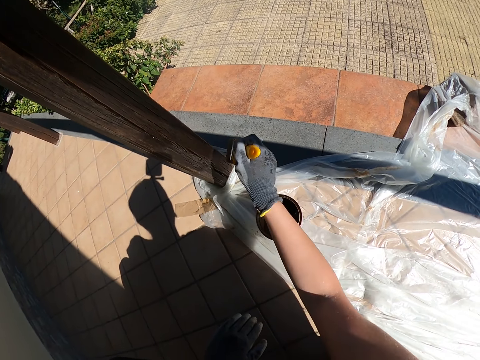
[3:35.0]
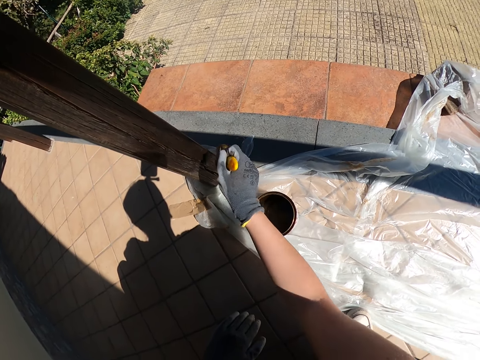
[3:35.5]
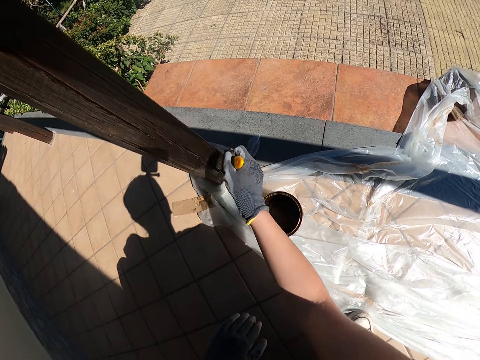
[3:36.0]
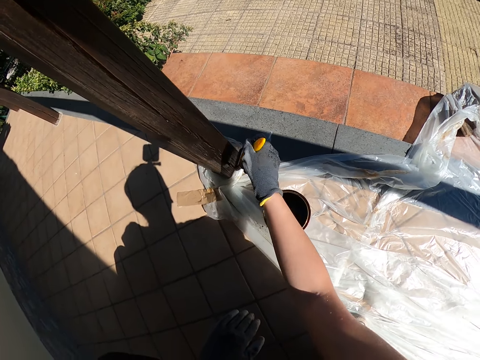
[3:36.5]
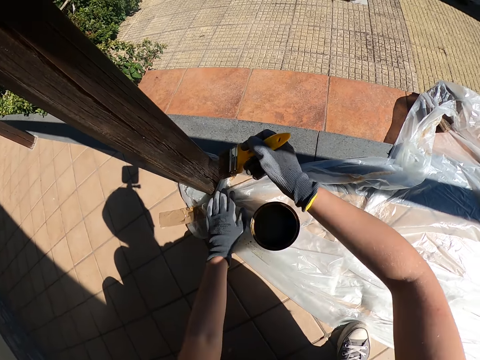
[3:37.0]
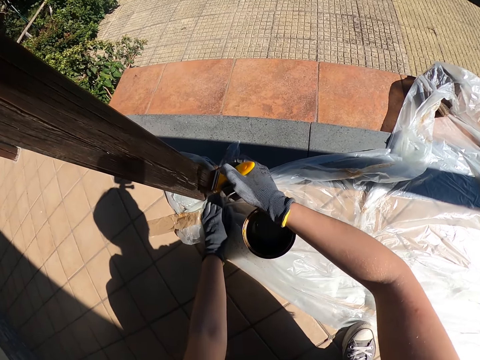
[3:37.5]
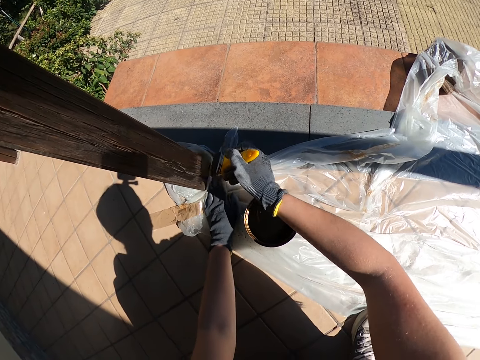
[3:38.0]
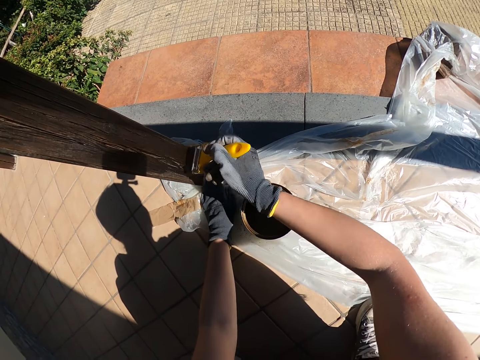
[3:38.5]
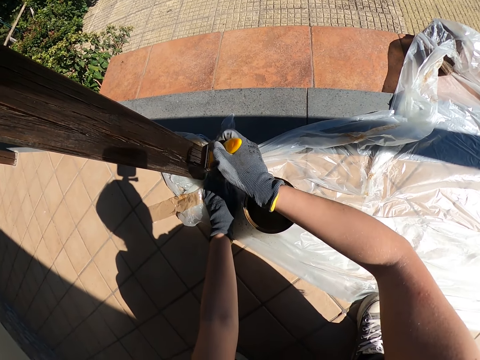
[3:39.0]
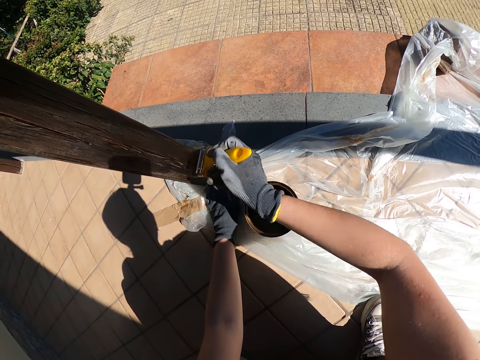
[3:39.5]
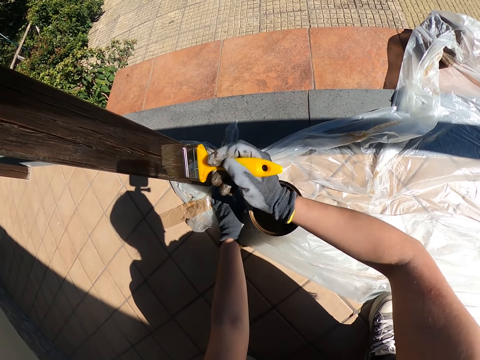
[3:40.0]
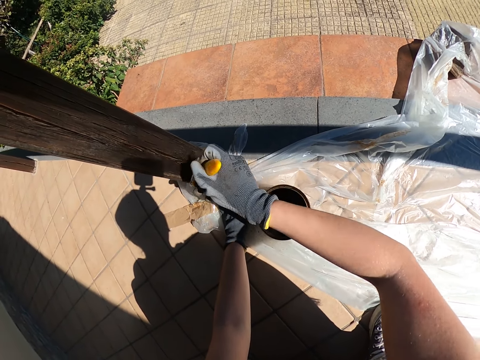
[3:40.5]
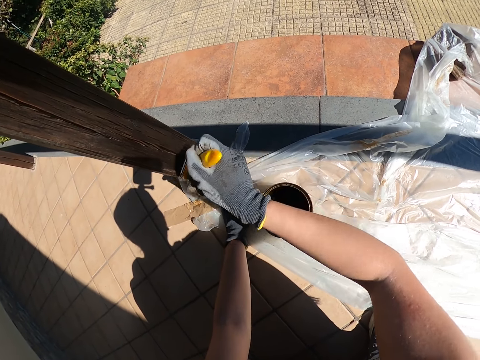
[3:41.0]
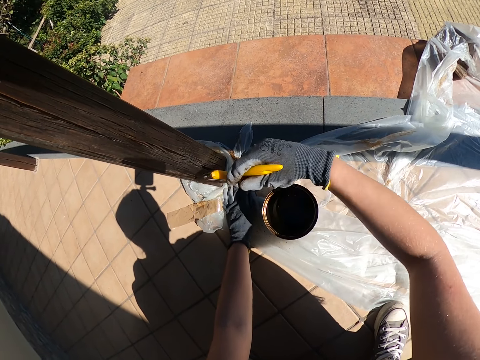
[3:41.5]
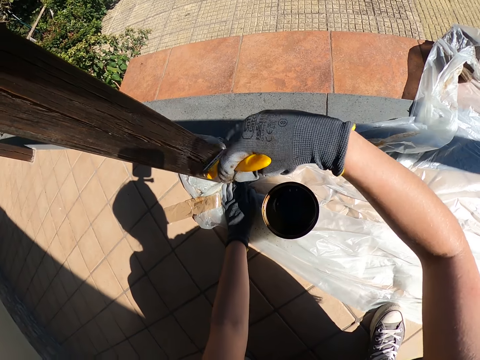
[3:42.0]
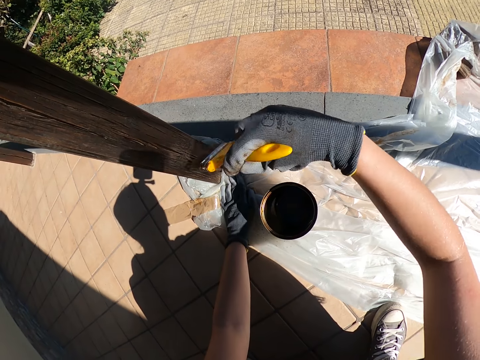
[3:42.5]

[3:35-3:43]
The camera wearer takes the brush off the pole. She holds down the nylon at the base of the pole with her left hand. She paints the pole.

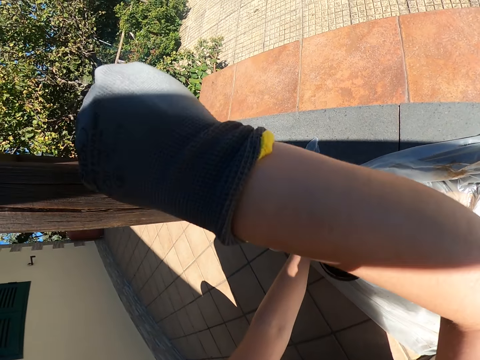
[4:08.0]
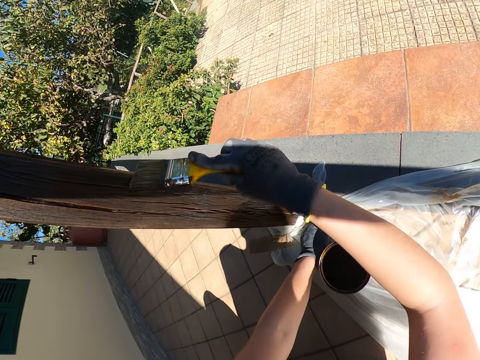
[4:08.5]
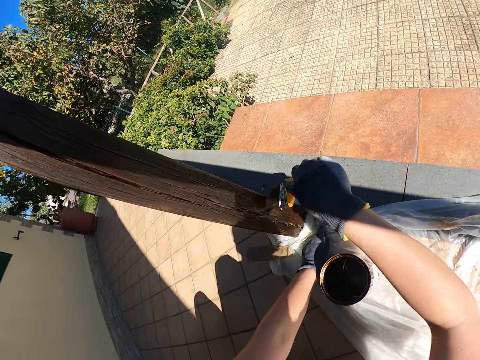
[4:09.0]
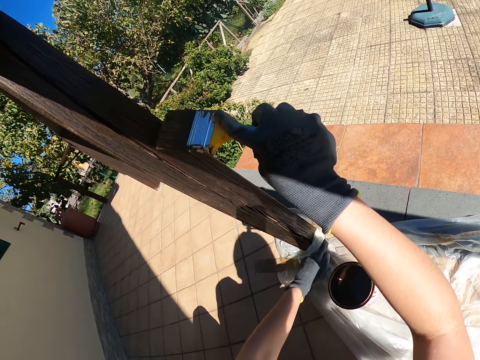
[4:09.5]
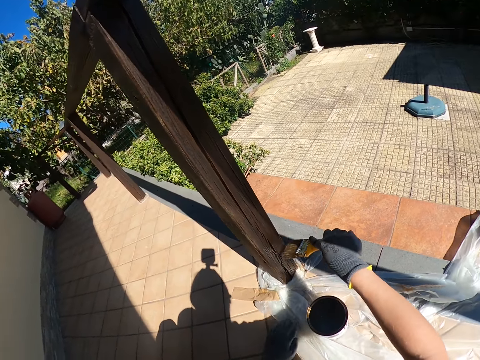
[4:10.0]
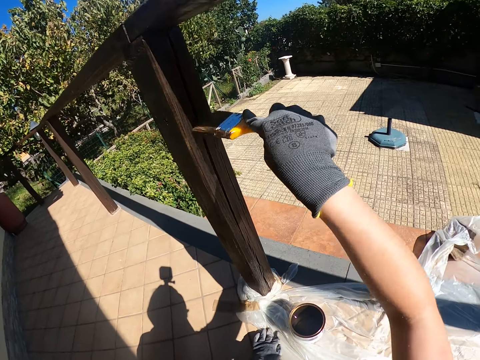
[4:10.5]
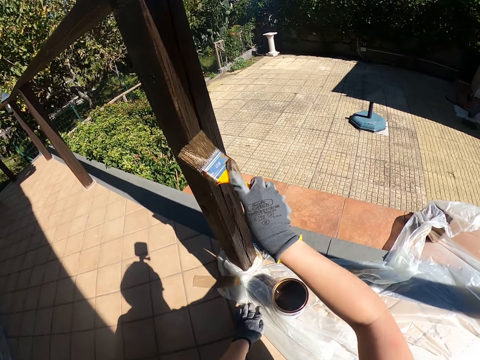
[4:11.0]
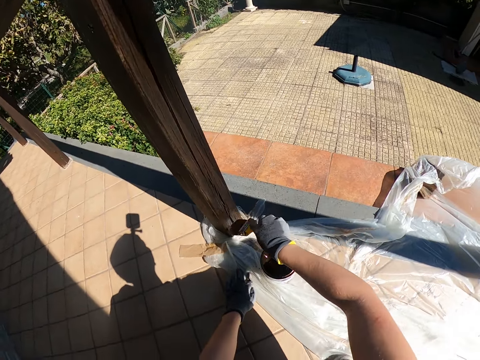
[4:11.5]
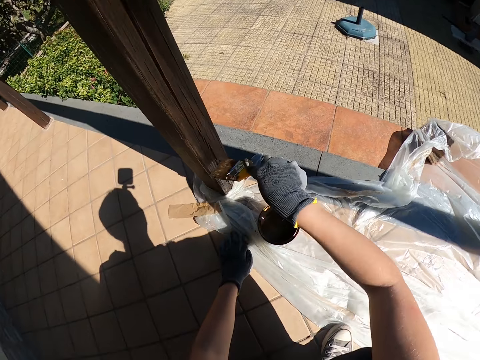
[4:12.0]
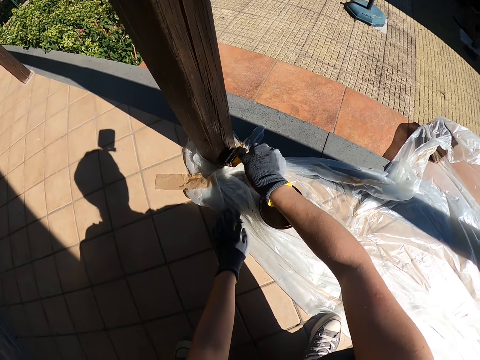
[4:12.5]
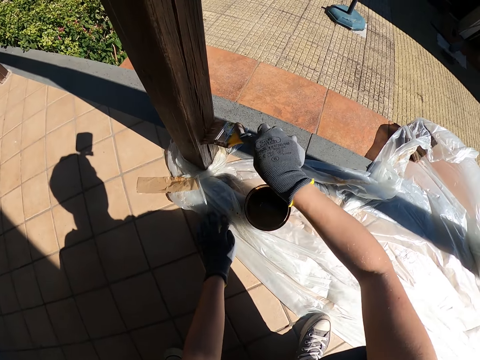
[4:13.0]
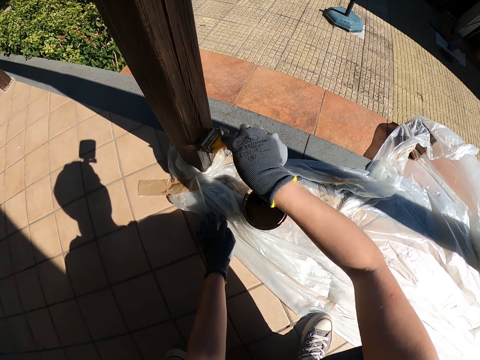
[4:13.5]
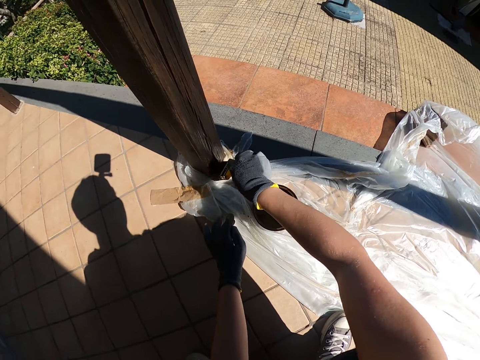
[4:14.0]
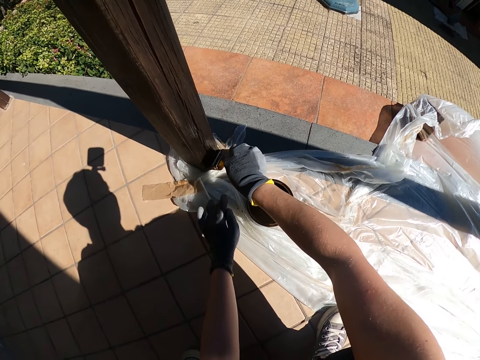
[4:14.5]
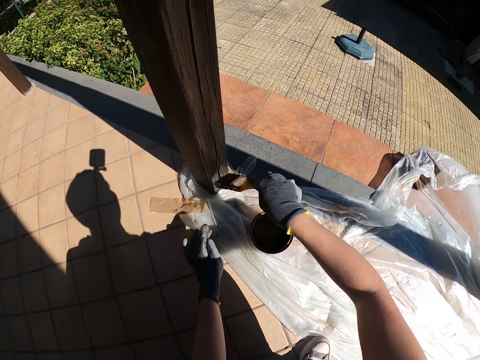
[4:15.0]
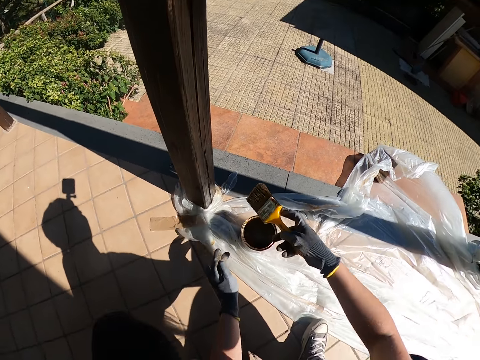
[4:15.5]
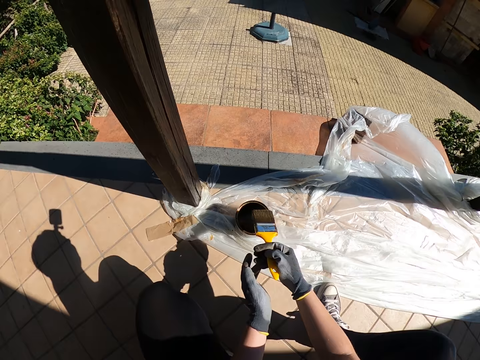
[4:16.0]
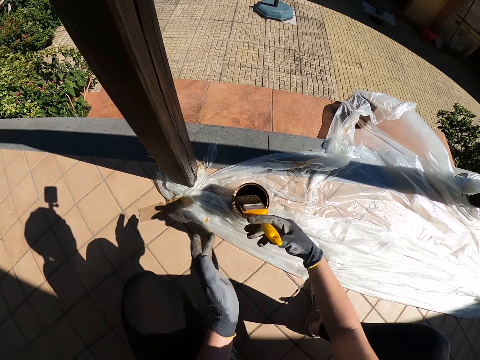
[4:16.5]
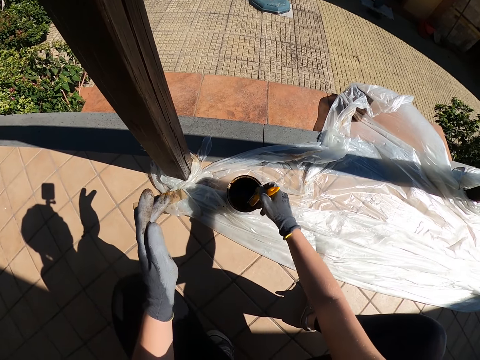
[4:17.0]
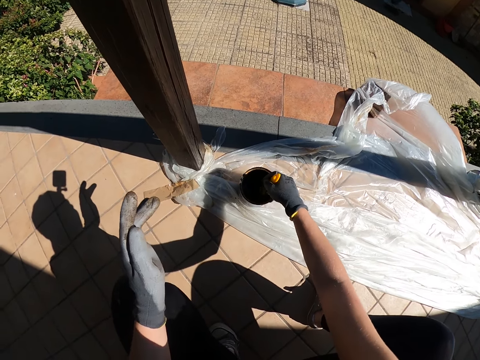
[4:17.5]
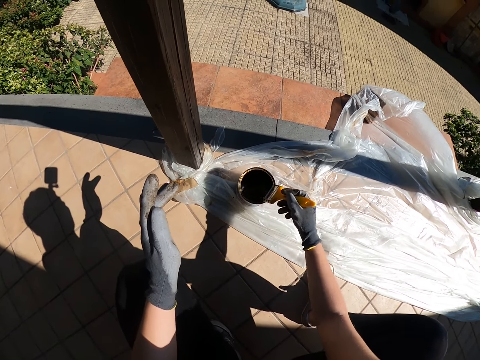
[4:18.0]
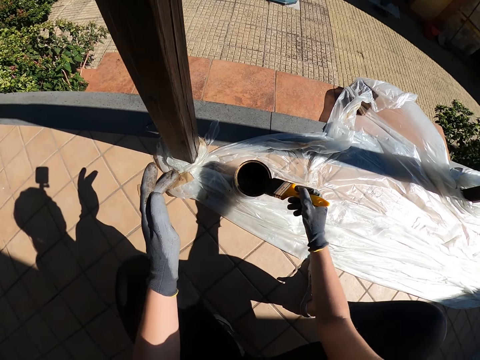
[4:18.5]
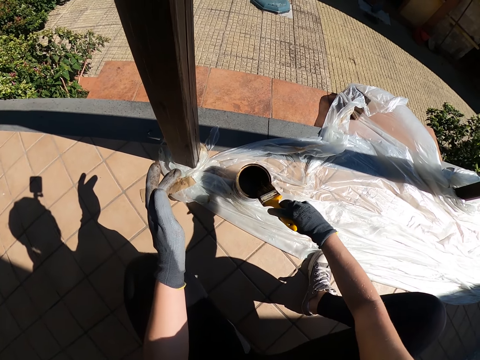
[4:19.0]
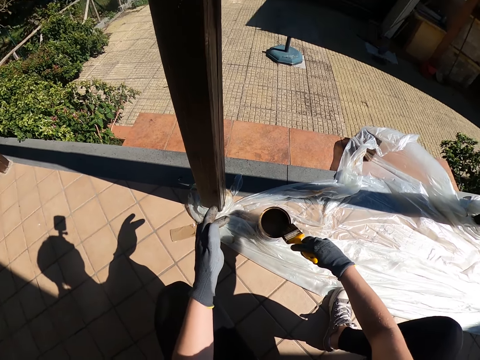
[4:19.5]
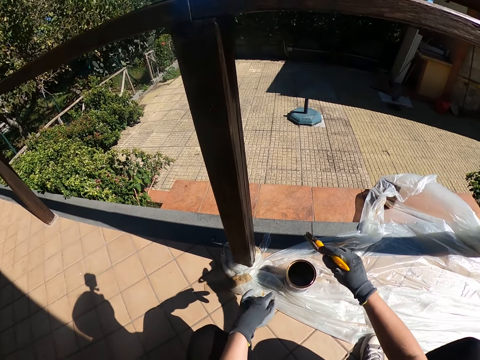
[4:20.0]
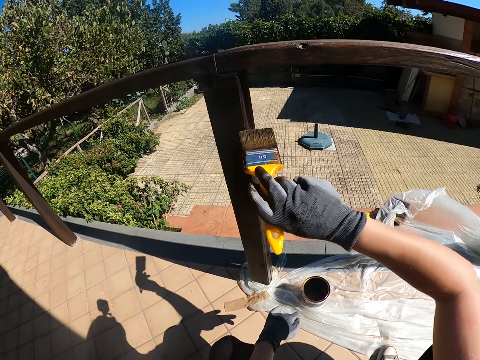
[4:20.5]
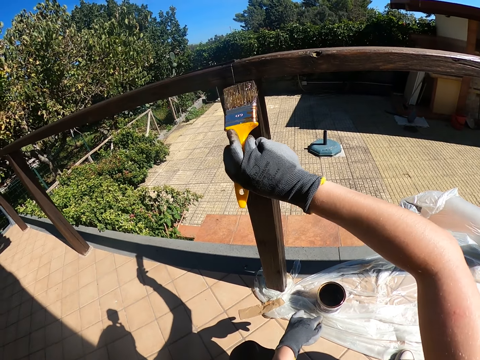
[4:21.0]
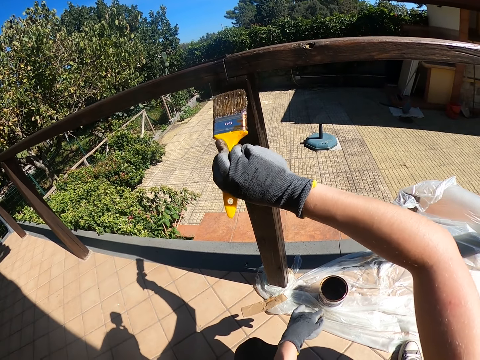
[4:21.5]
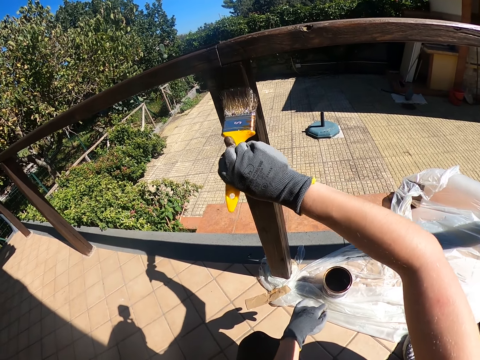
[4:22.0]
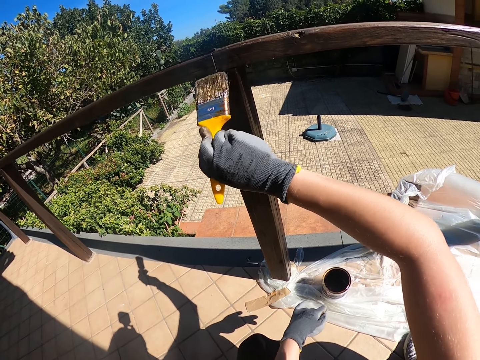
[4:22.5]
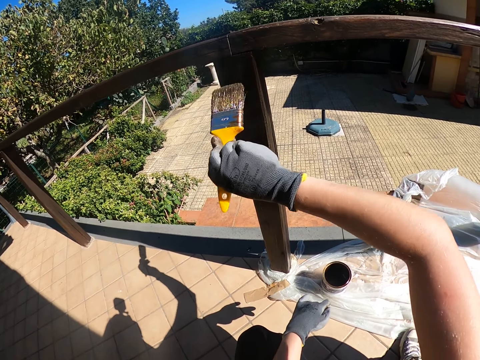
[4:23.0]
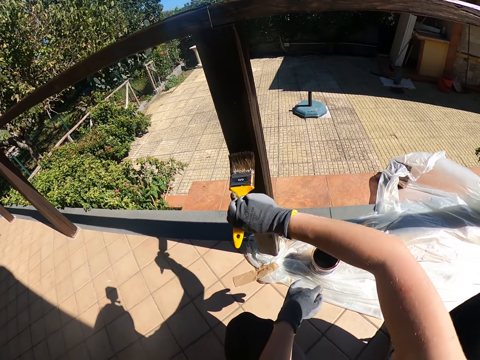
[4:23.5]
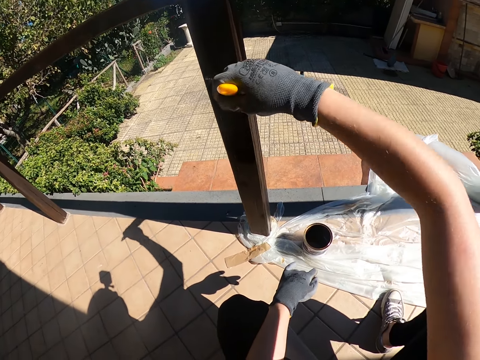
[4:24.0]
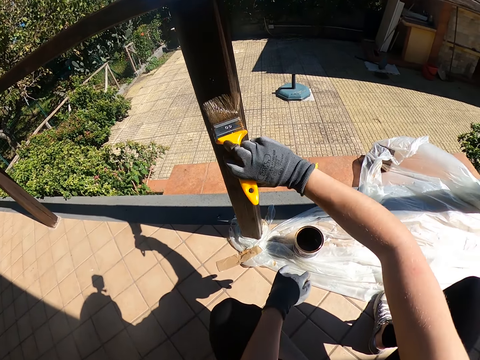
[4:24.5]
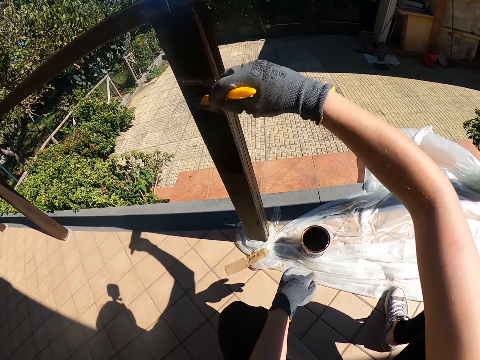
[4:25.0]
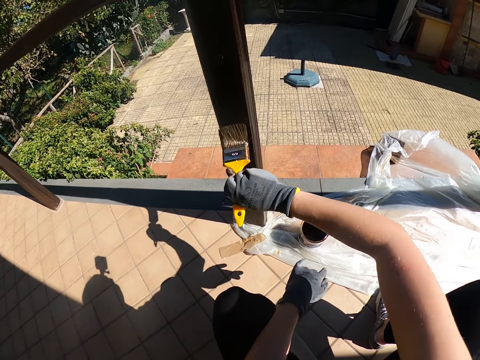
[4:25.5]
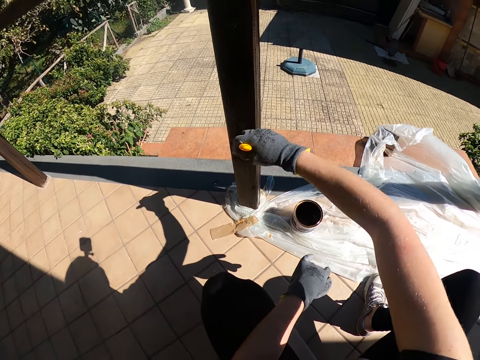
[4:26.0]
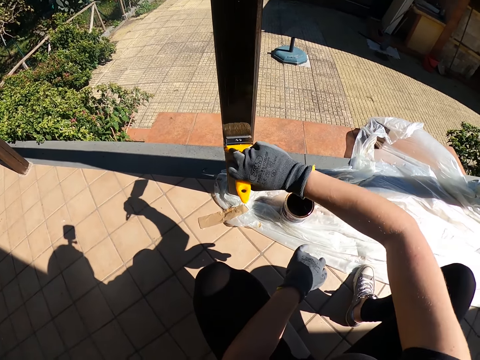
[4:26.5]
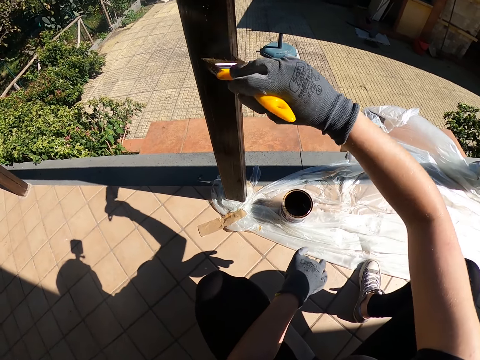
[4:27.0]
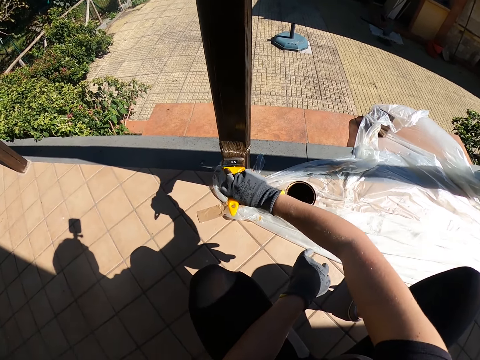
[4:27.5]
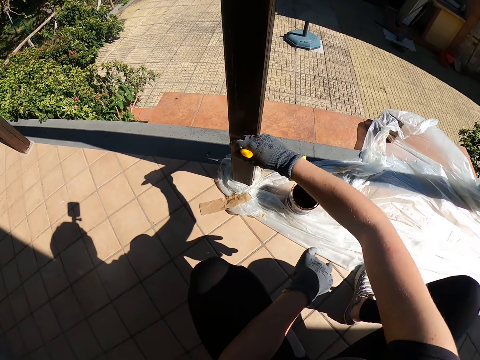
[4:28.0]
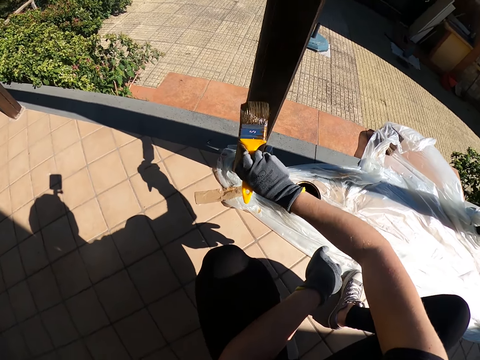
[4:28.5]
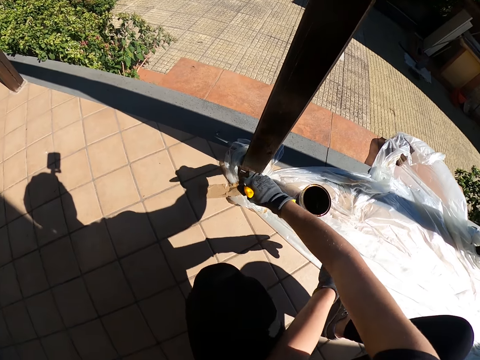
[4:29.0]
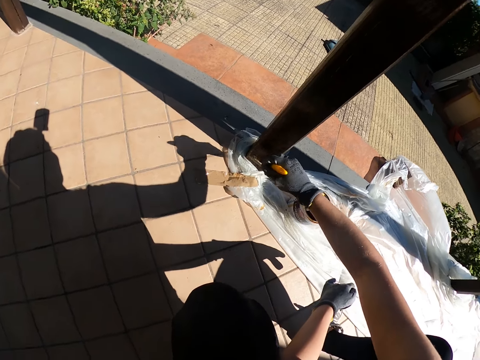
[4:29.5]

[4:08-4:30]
The camera wearer takes her left hand off the nylon. She places her left hand on the nylon away from the pole. She takes her left hand off the ground. She takes the brush off the pole. She dips the brush into the paint container. She pulls the brush out of the paint container. She wipes the brush on the edge of the paint container. She paints the pole.
